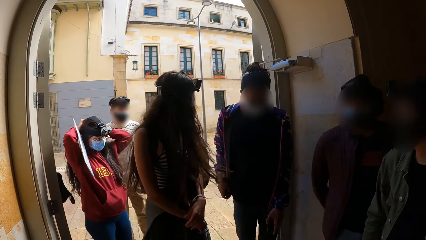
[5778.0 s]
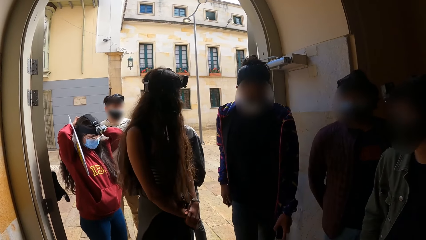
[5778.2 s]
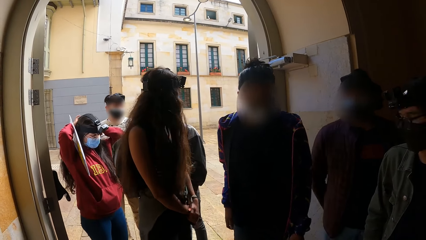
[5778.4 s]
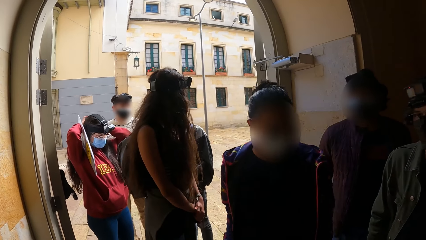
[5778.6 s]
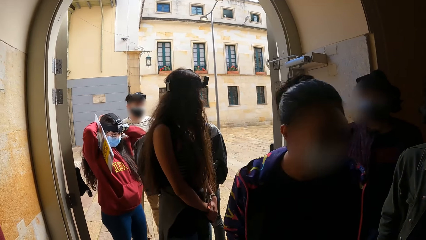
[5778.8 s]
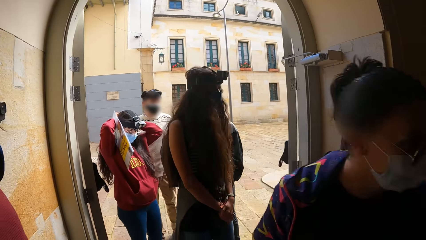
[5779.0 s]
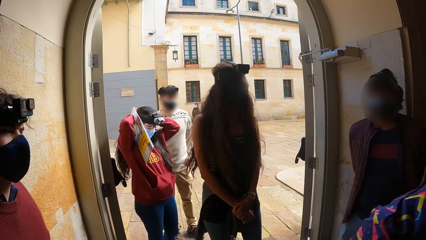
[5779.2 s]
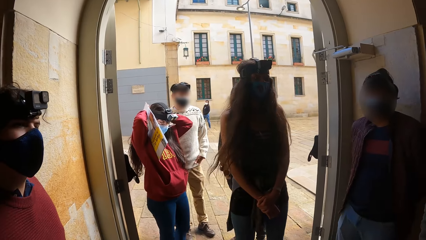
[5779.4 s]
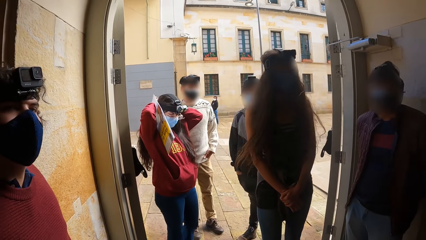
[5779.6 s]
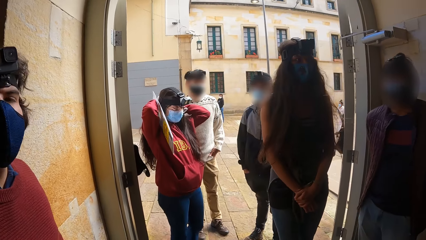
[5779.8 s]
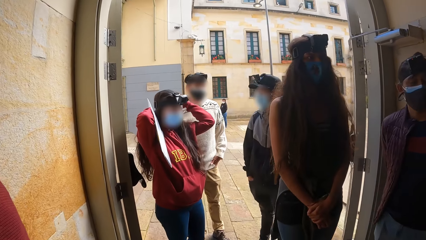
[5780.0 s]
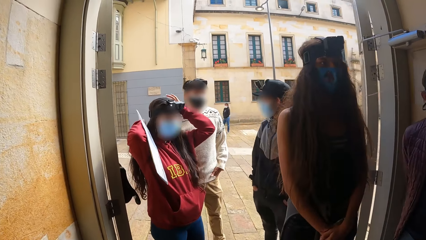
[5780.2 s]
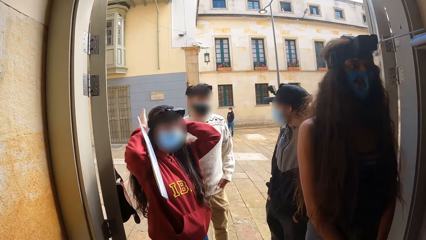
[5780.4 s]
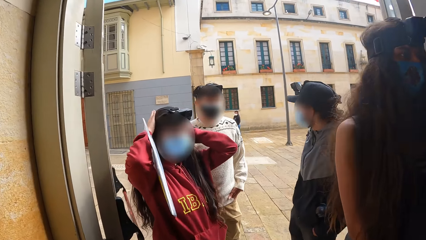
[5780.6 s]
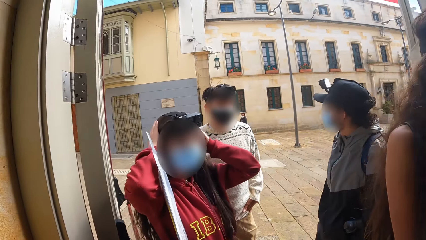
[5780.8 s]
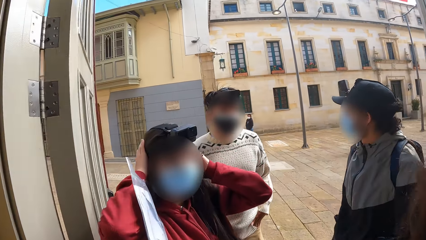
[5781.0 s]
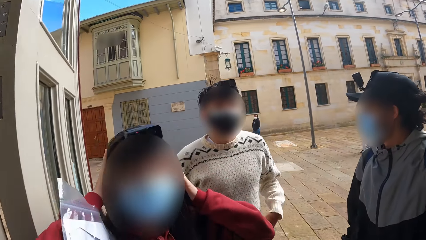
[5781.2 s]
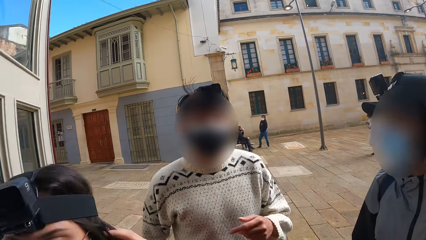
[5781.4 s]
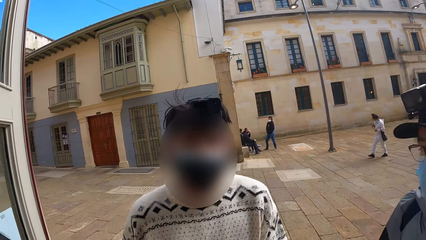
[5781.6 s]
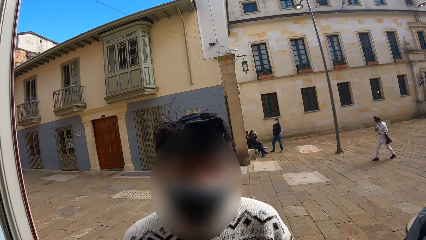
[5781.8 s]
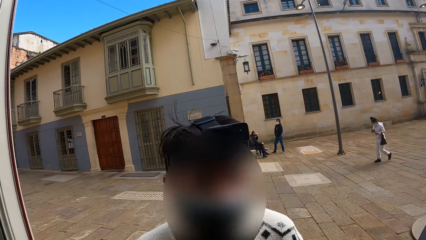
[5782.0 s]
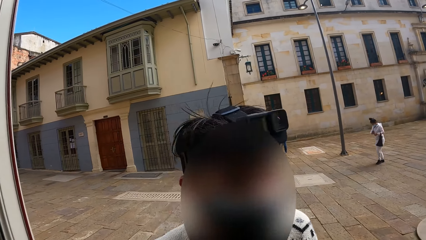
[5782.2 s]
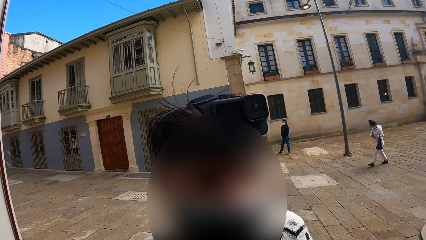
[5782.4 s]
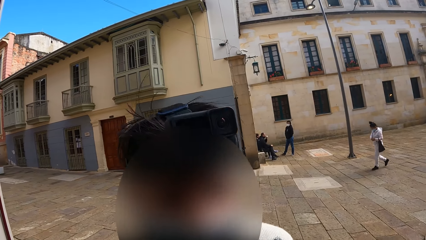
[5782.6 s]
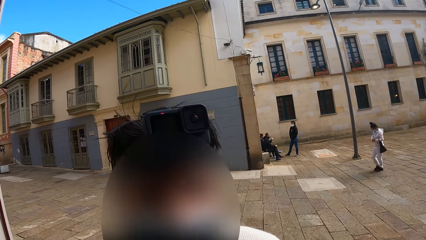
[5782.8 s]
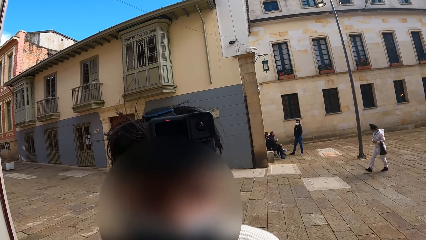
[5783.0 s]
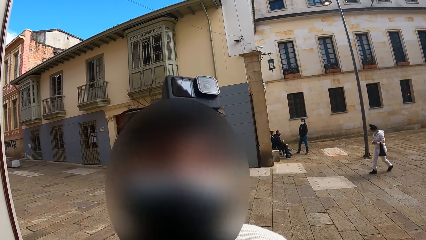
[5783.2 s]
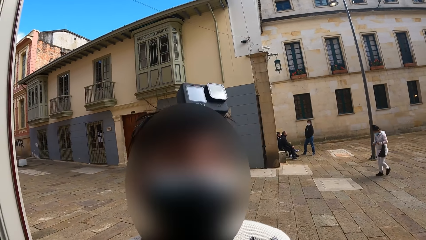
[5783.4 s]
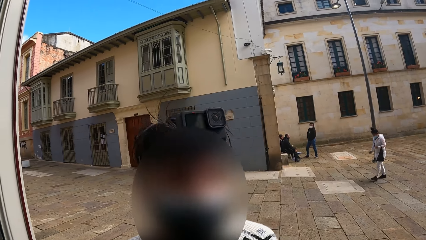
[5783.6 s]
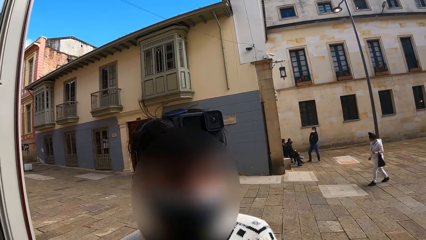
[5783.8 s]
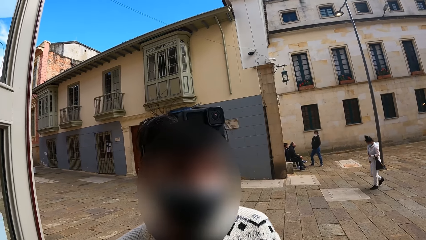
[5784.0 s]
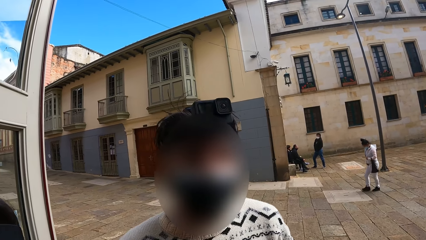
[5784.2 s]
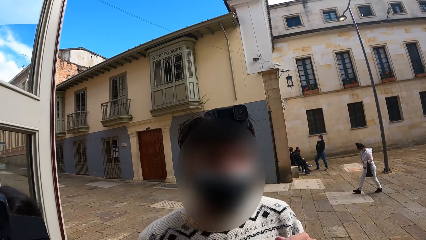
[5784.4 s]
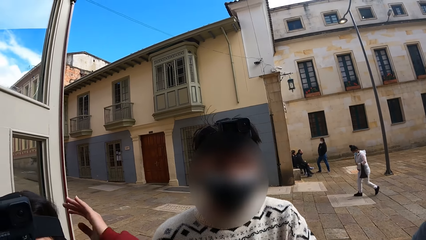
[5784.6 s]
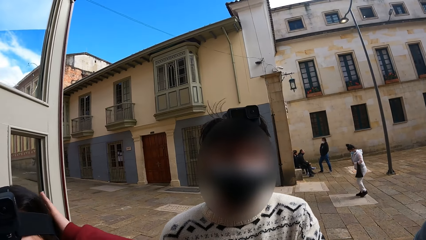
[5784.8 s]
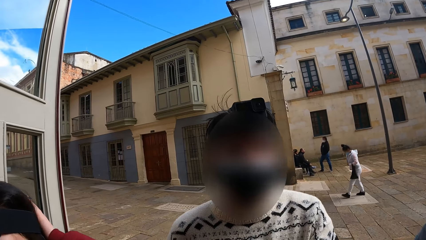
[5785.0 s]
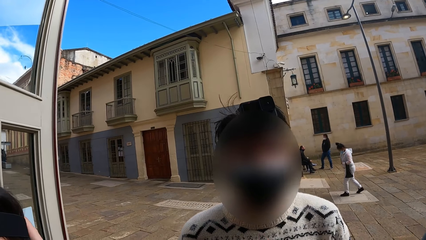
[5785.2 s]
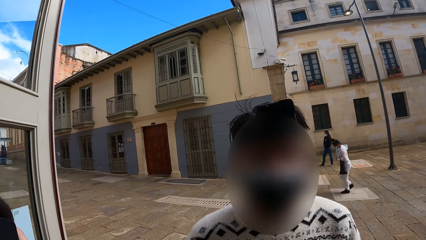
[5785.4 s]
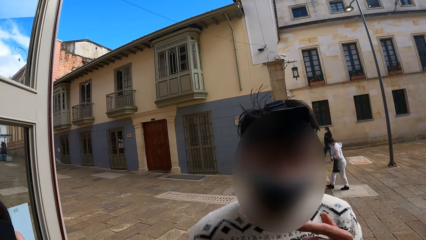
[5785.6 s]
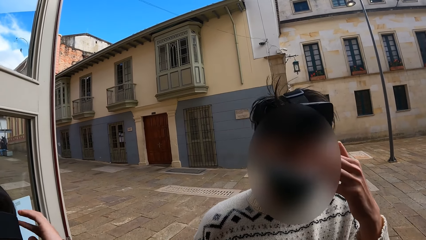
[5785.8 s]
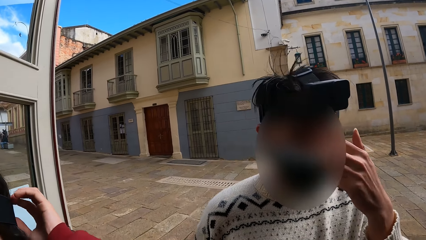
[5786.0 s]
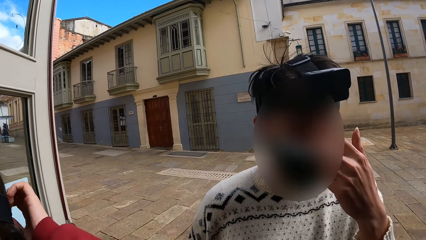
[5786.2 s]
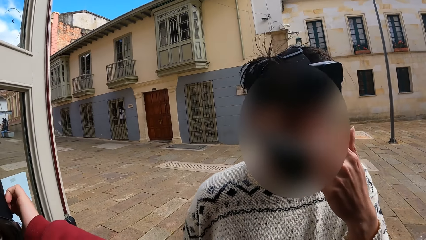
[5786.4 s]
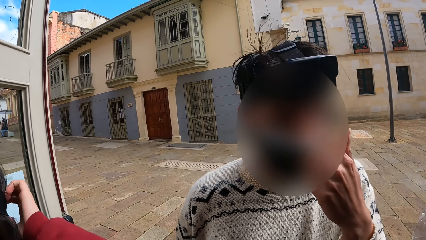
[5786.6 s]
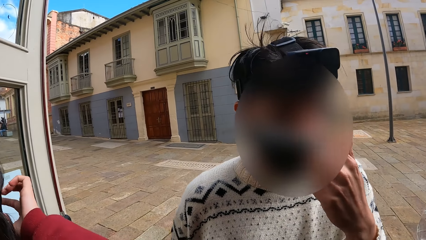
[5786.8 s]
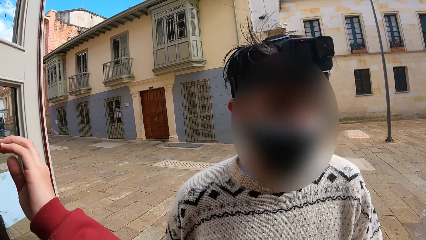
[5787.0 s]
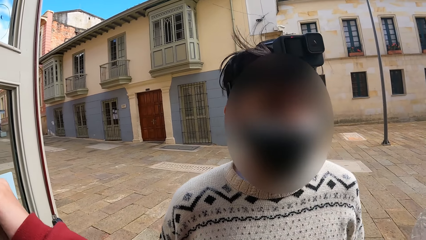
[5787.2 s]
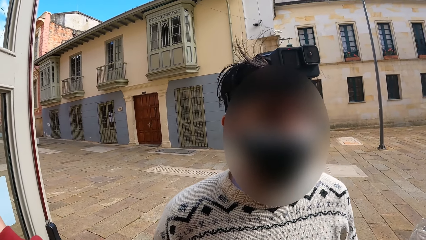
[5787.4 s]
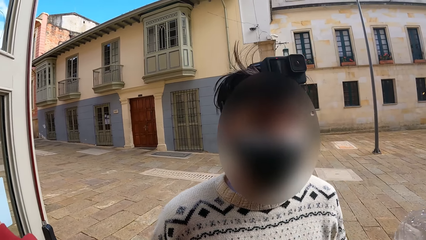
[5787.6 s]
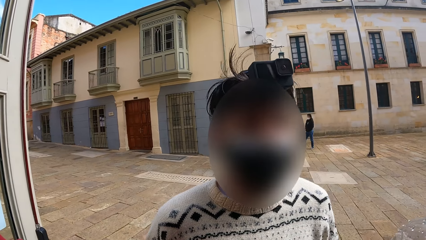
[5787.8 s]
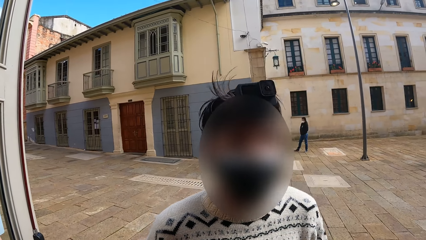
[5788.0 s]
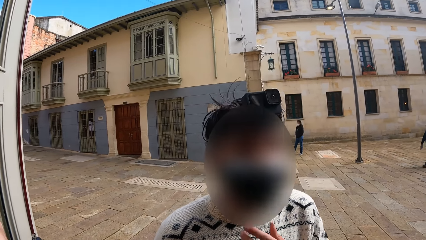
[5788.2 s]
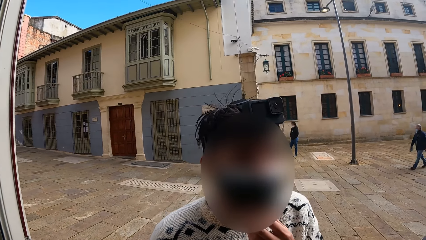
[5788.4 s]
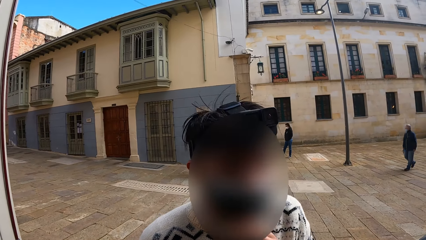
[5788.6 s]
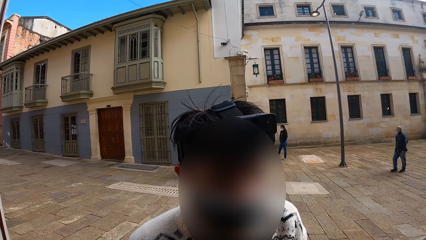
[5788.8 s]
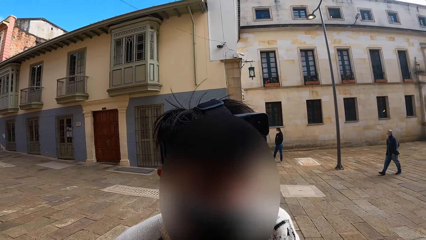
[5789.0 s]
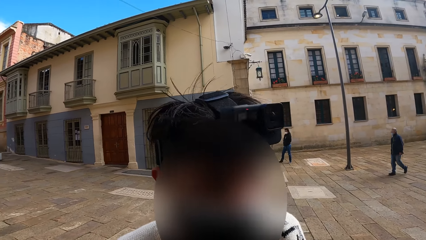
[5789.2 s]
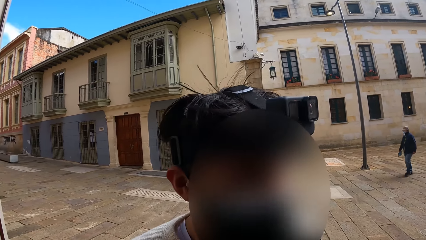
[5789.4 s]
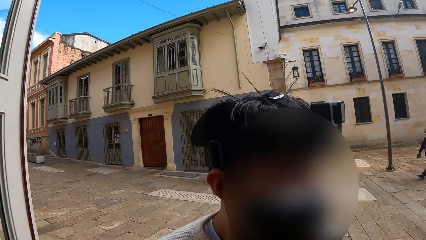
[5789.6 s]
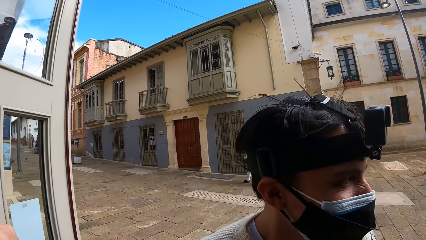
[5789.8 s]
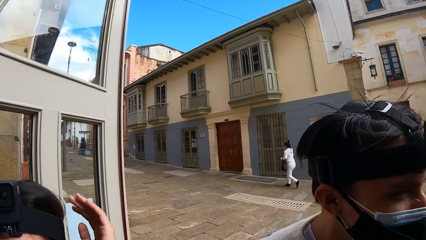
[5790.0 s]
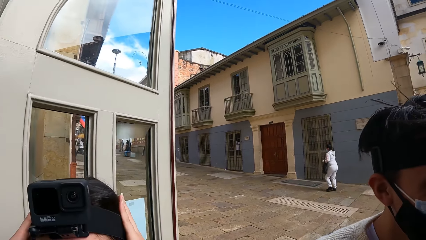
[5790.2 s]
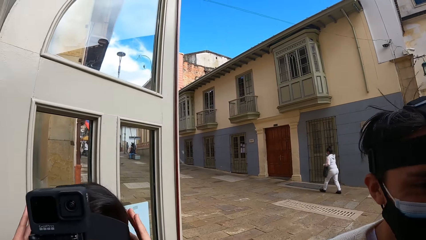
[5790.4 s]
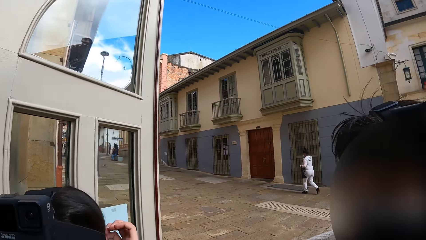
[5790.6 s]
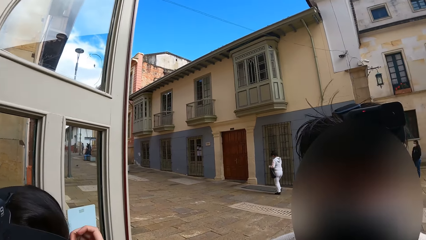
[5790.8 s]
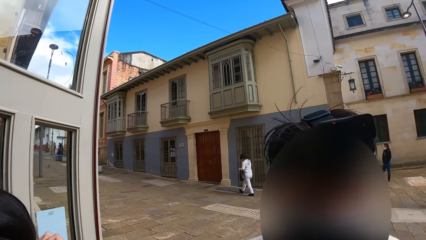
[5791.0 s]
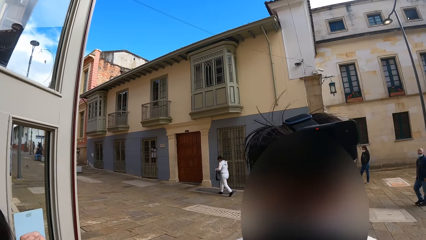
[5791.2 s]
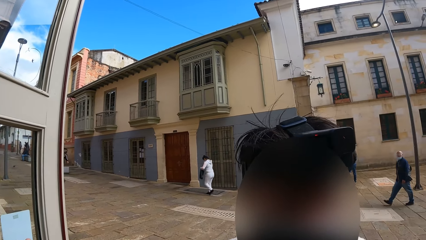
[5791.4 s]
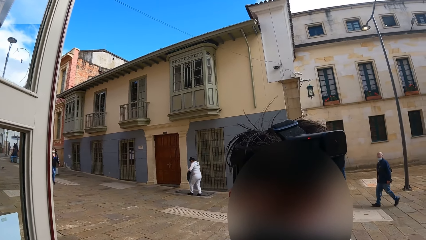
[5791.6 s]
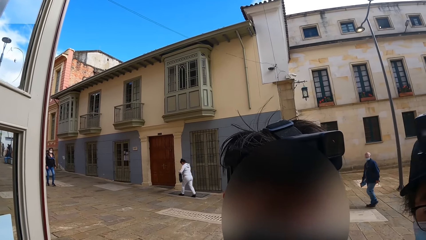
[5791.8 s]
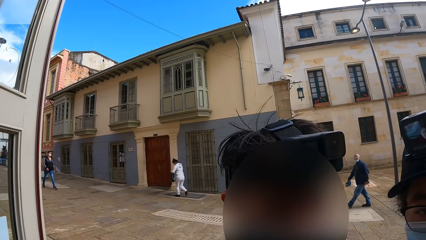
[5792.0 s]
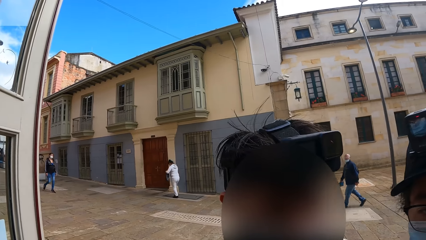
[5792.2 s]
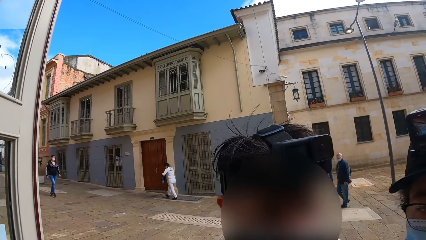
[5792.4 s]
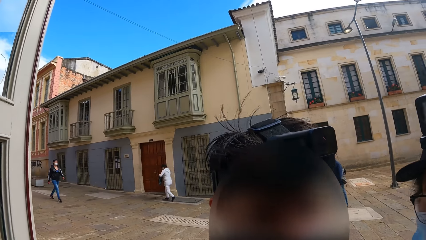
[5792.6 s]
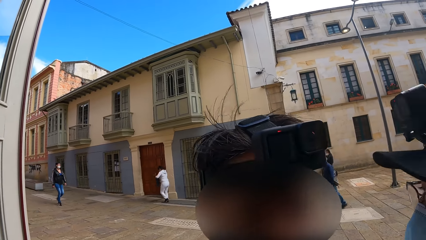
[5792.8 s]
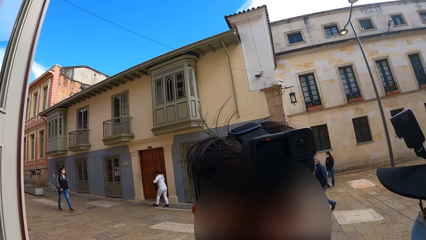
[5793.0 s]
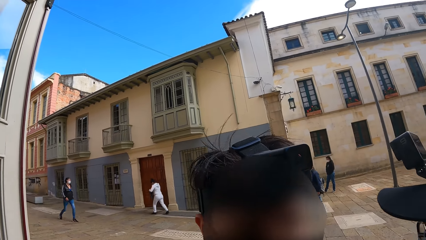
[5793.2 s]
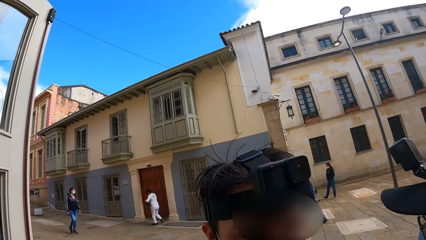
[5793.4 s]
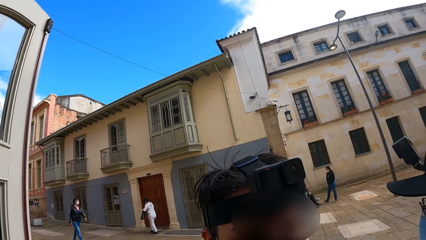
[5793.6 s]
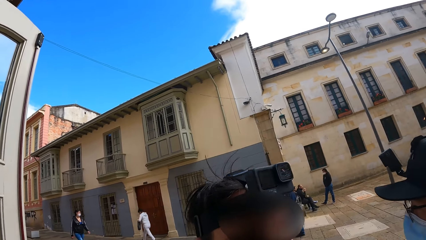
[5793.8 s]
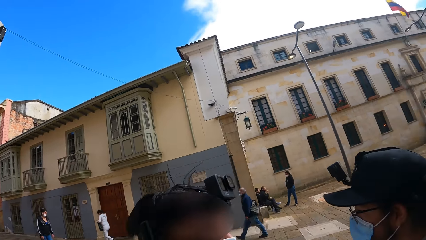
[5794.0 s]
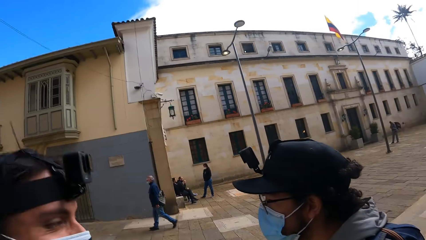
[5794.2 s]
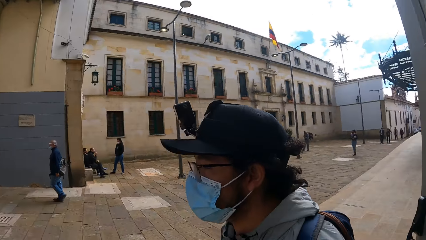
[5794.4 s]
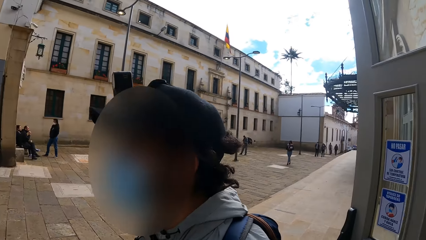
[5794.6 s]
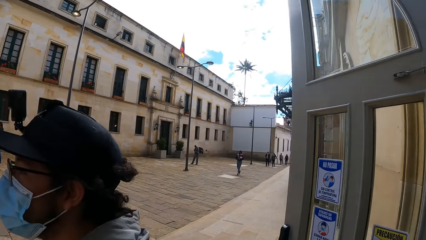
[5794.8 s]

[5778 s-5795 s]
The camera wearer converses with the man. The man touches his face. He touches his face again.
